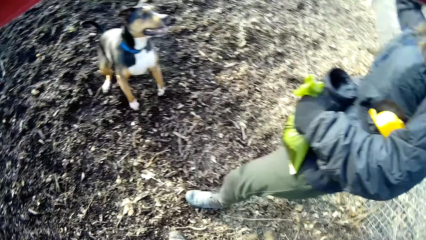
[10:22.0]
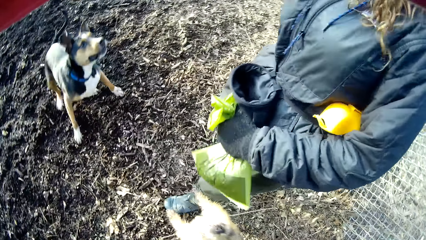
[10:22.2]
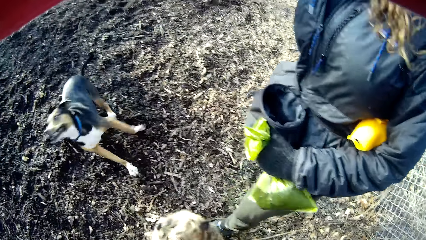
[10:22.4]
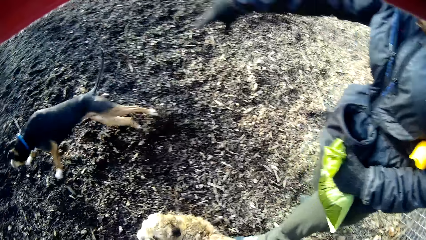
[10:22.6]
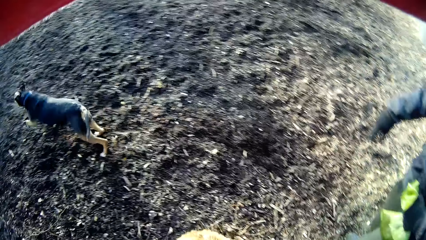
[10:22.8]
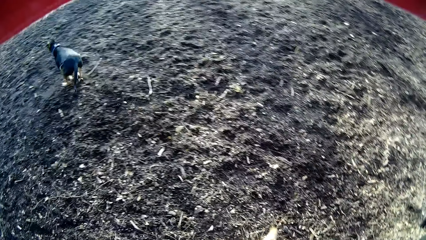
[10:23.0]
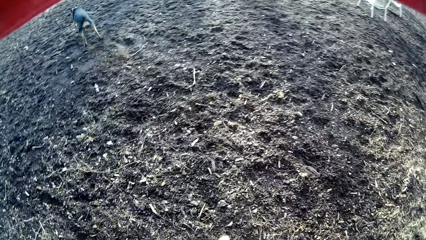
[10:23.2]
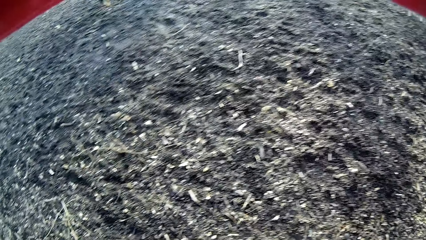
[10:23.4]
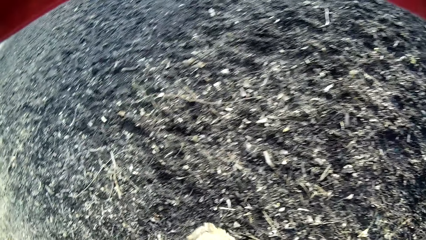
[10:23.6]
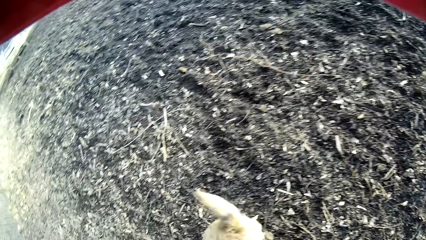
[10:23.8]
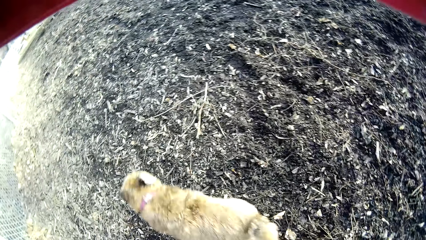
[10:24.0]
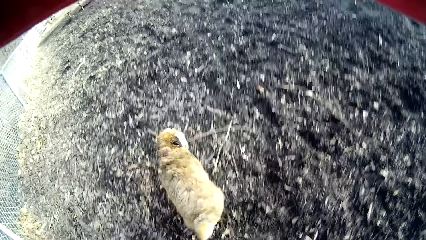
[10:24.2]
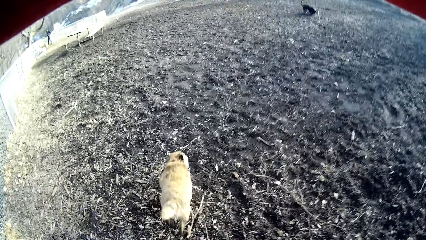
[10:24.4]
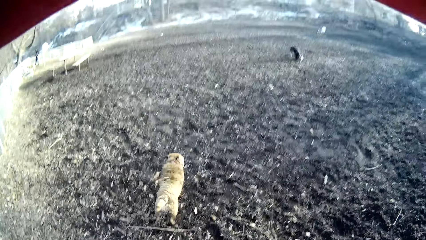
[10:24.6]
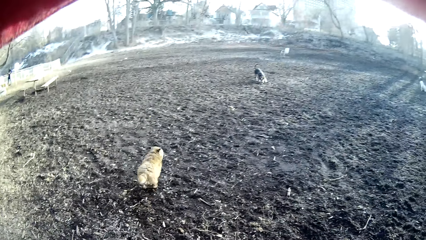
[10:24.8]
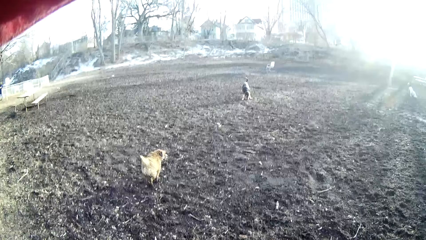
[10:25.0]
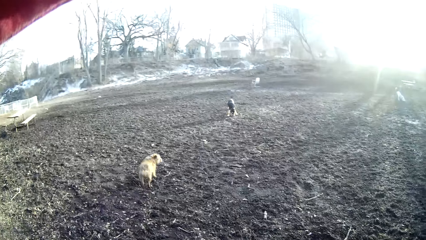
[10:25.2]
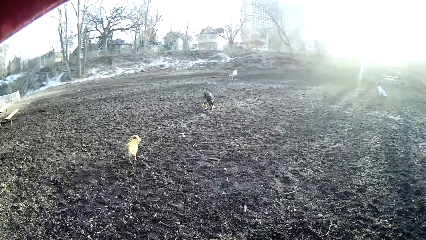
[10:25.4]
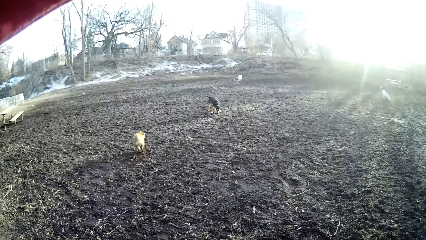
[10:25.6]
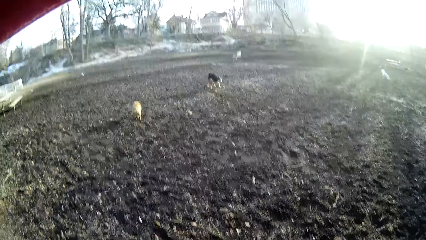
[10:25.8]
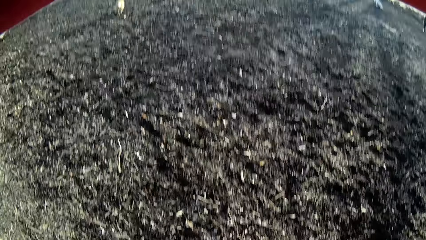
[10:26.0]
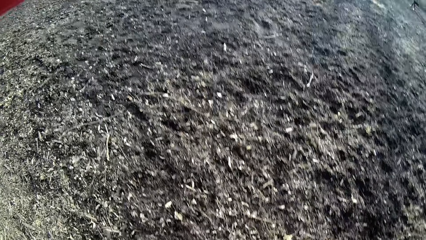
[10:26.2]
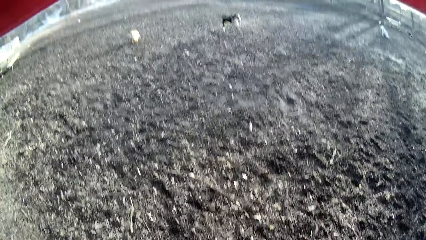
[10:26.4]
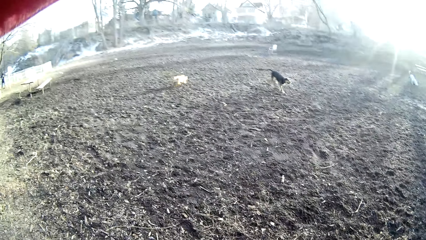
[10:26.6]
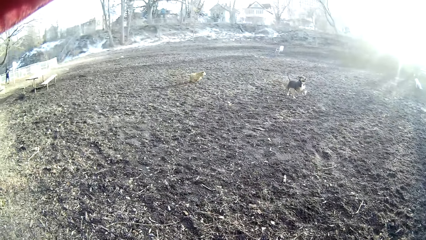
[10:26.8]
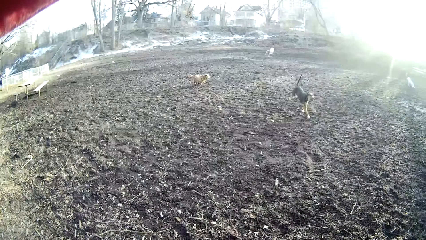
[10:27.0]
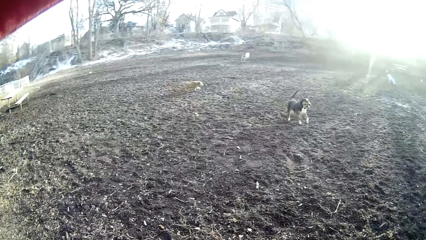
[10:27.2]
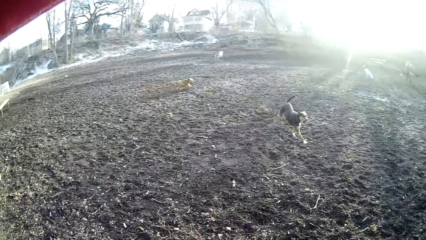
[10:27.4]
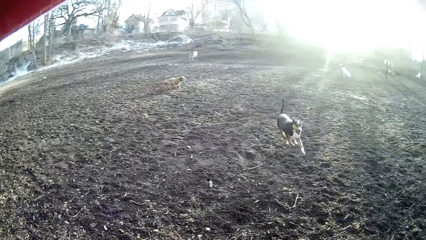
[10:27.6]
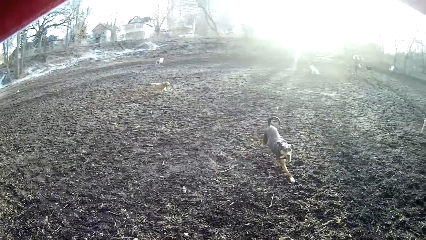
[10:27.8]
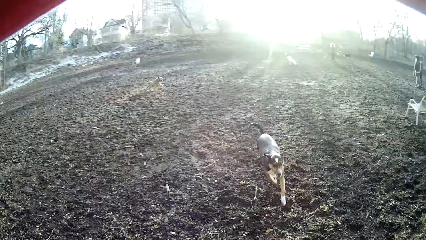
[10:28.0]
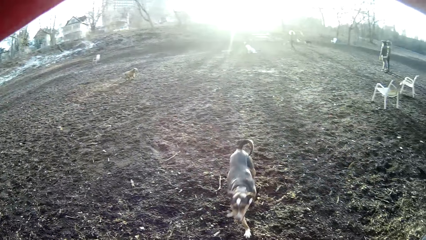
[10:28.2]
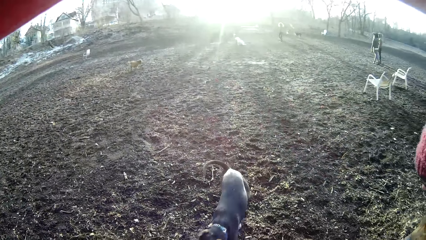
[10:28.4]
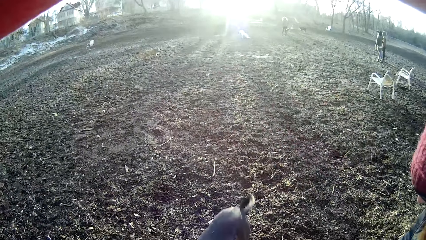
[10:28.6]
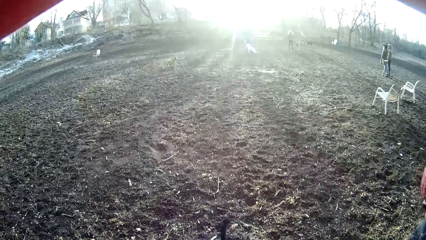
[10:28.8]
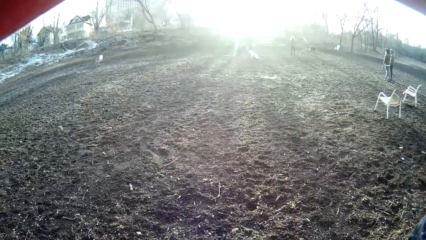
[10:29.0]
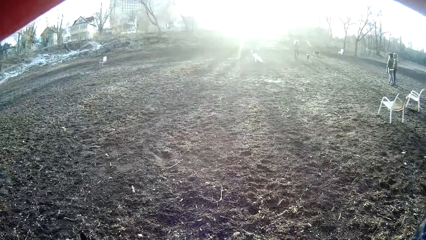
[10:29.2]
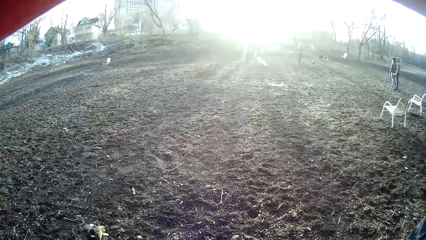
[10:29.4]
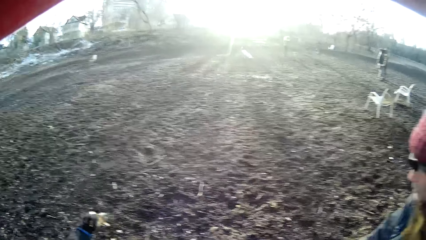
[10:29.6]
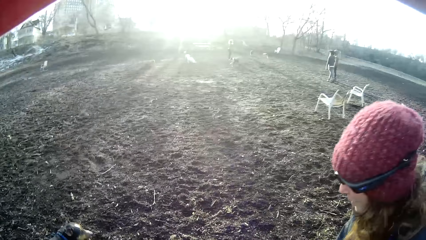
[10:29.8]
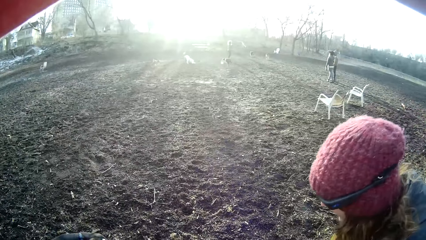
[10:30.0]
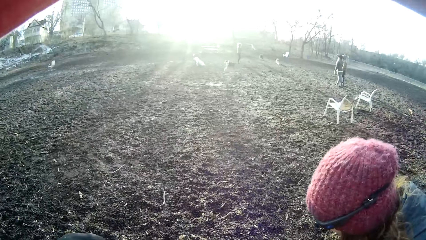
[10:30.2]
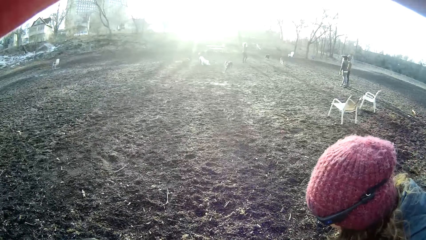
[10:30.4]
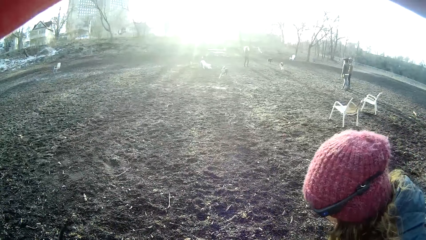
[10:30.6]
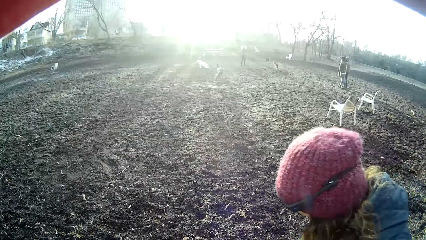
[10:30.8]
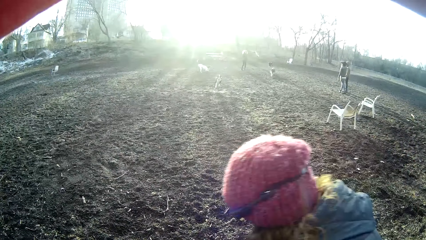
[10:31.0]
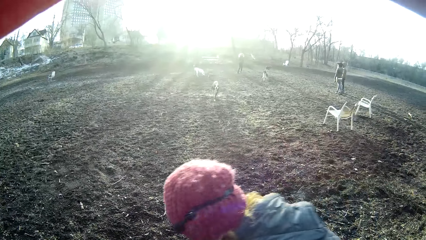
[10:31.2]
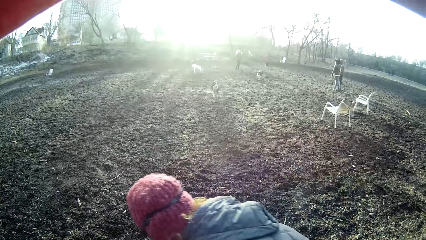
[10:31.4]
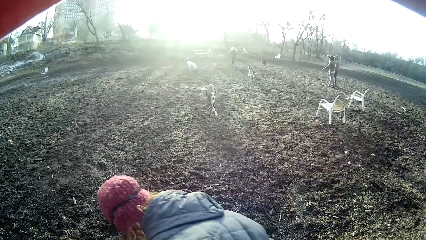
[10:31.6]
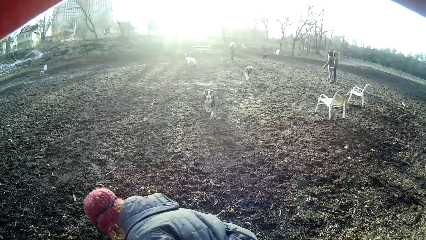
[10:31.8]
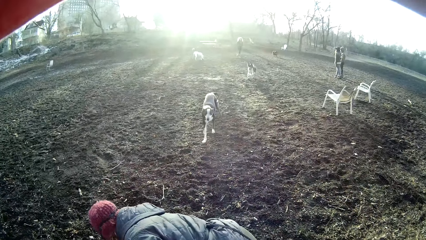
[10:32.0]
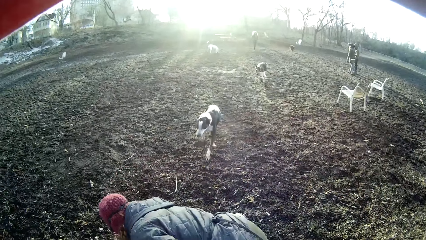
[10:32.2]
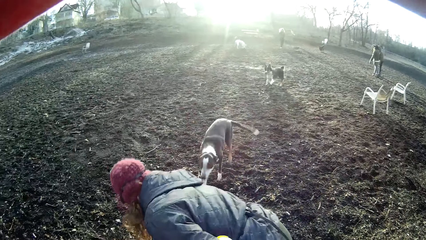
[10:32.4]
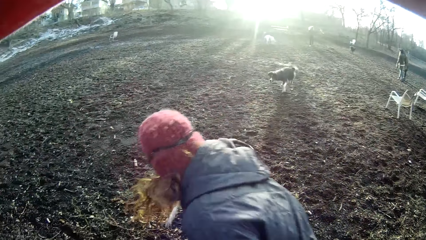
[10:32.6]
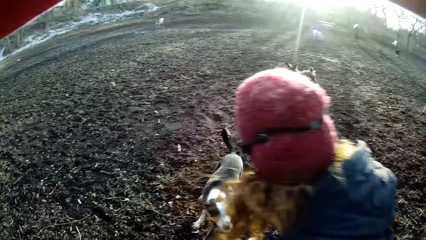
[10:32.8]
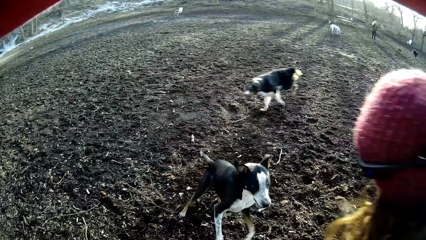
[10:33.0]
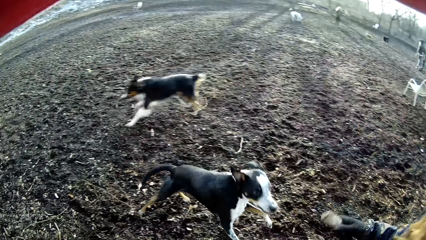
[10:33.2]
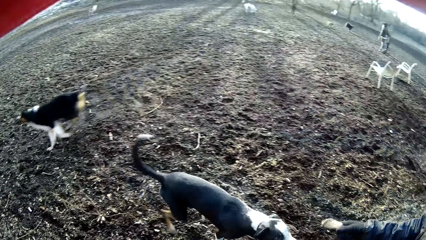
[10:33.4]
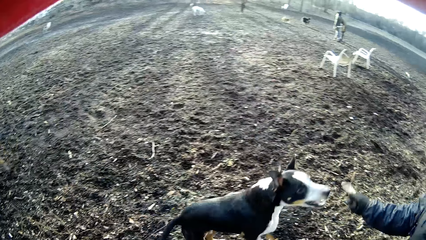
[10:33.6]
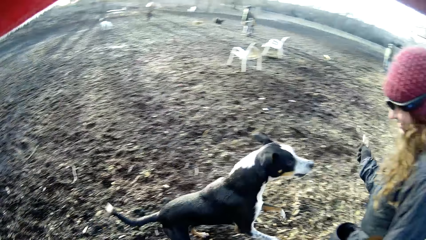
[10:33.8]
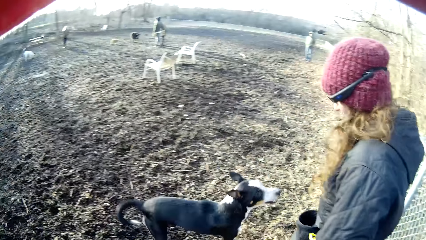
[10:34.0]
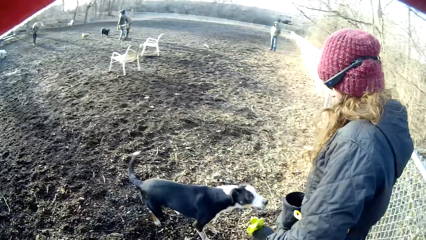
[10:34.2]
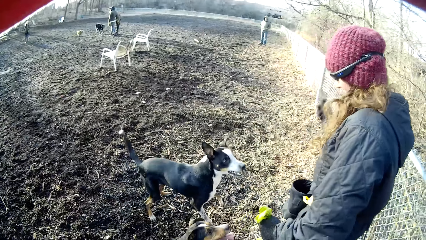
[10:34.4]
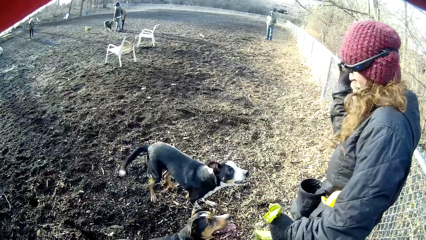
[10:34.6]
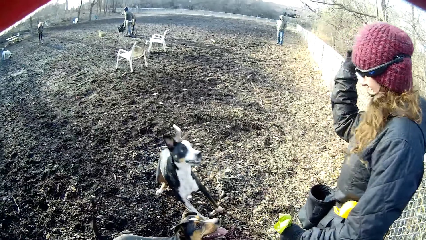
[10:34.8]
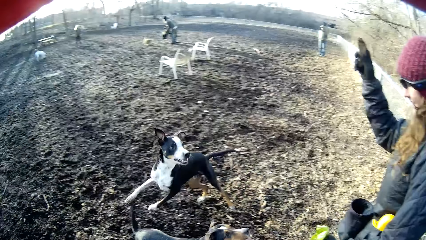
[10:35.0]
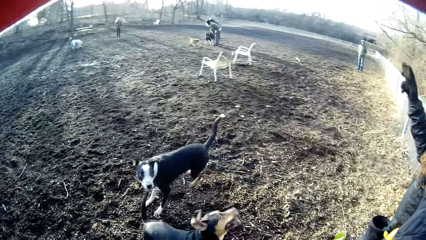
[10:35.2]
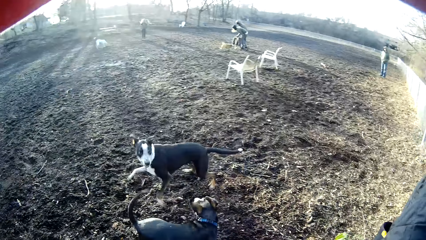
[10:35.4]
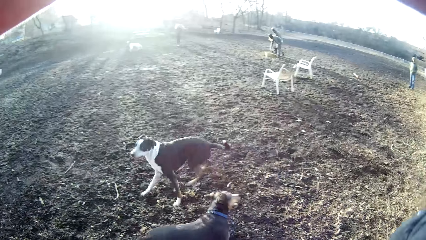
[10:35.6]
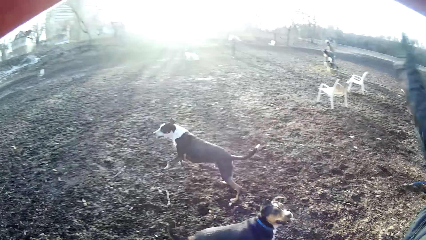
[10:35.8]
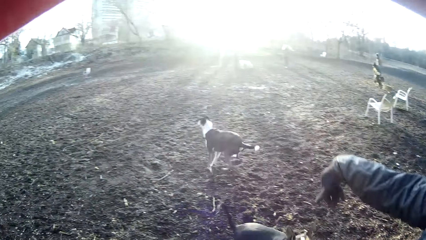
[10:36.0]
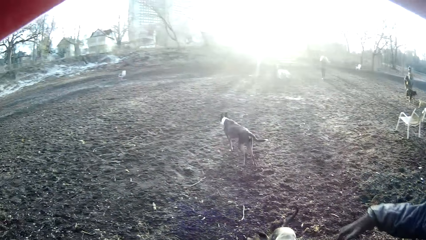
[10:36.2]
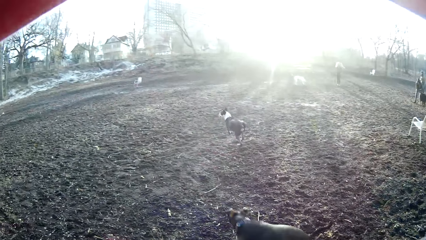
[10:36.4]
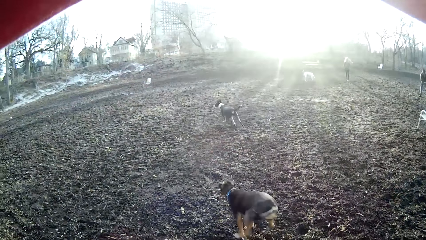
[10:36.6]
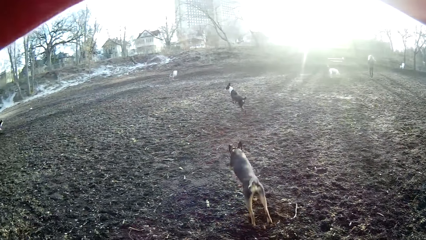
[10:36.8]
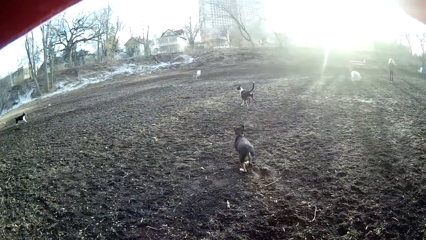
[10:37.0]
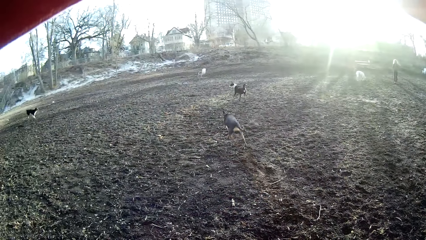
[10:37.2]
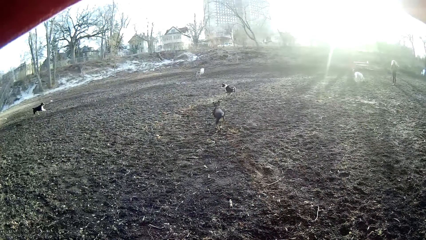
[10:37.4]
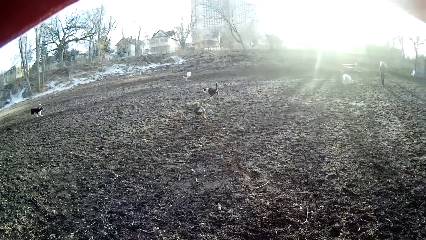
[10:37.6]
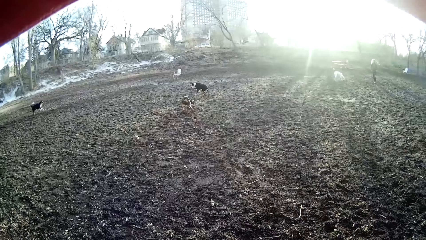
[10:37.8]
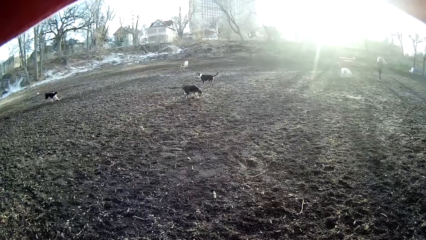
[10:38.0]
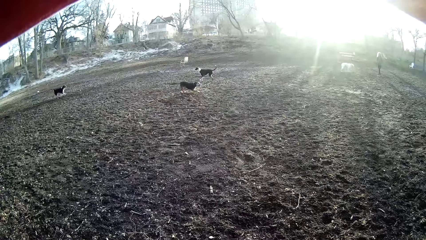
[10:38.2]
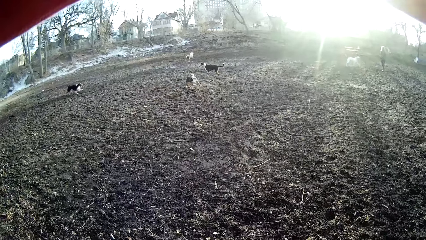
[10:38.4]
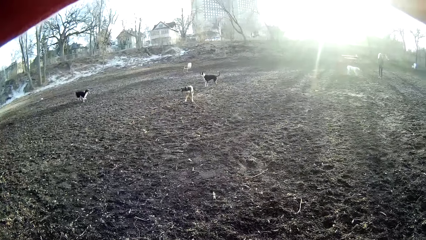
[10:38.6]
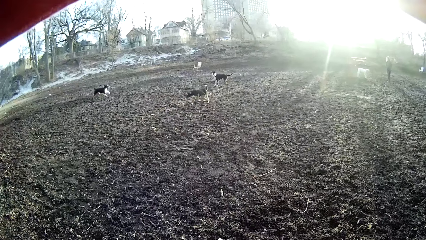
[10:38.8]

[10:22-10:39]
The lady throws something. The dog runs towards the camera wearer. The lady picks up something. Another dog runs towards the lady. The lady throws a stick in her right hand at the dogs.
